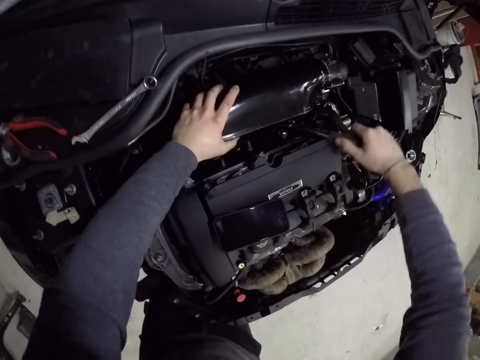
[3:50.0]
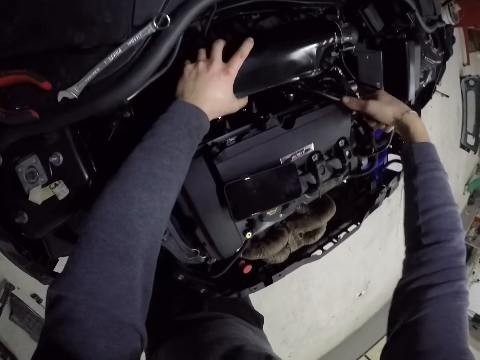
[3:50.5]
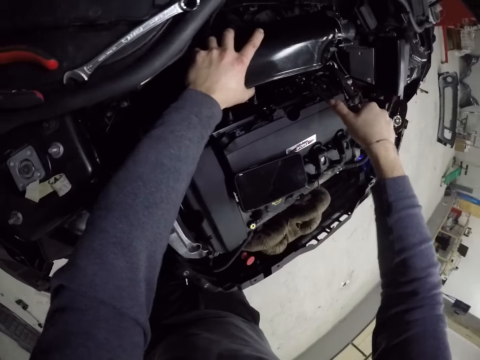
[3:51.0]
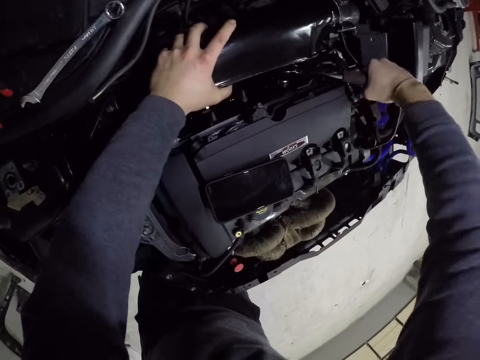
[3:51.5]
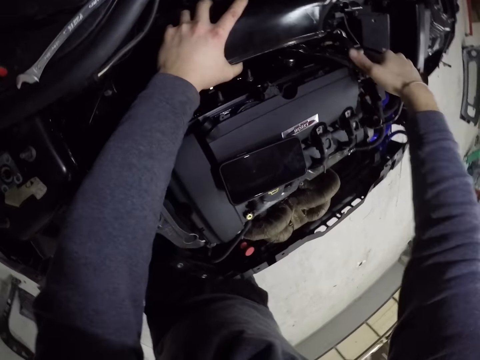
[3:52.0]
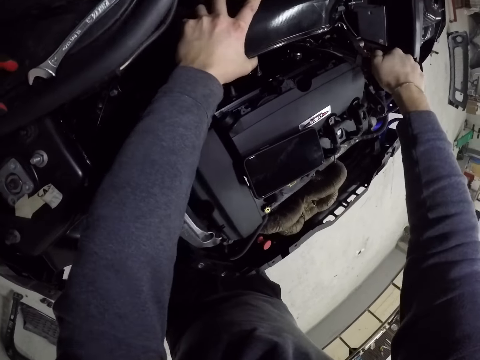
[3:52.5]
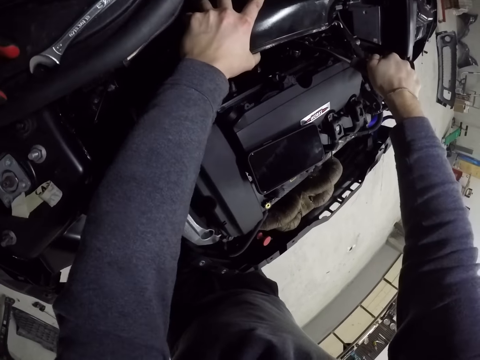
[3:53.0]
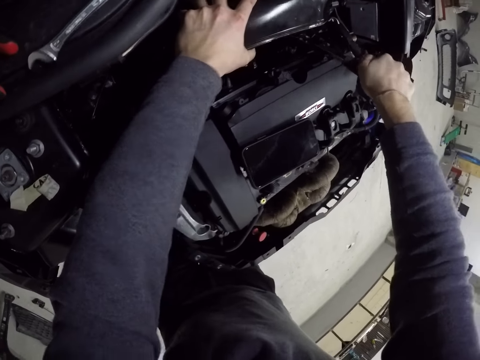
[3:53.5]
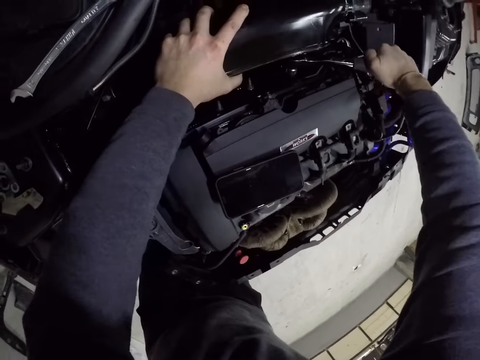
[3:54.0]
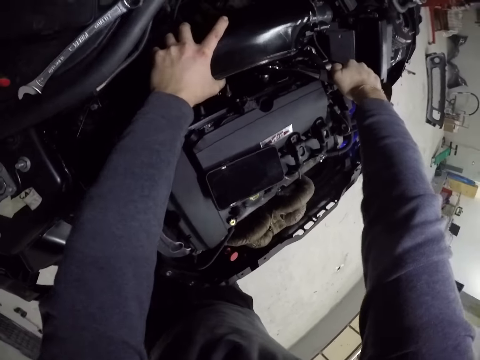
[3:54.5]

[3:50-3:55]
The camera wearer holds the car with his left hand.

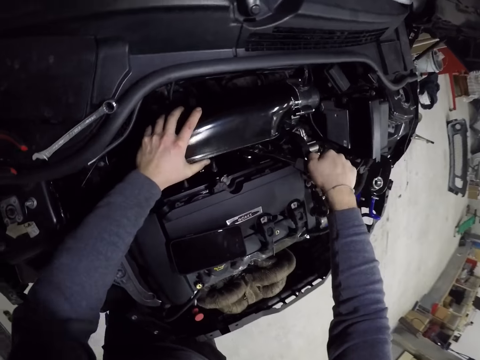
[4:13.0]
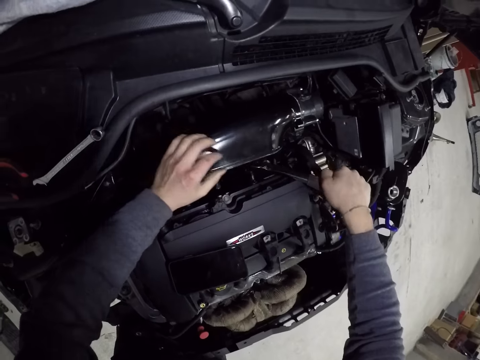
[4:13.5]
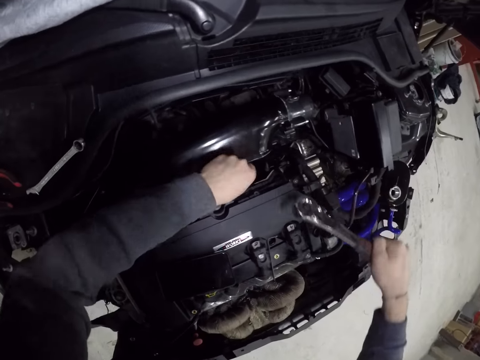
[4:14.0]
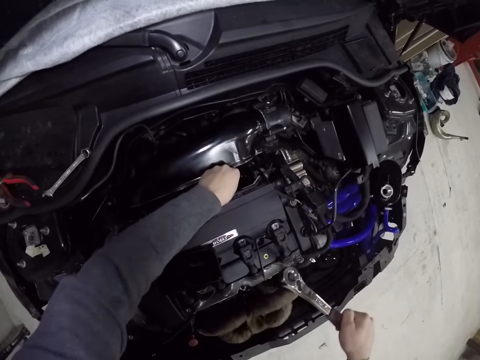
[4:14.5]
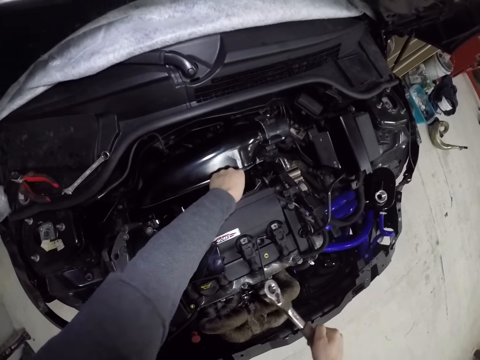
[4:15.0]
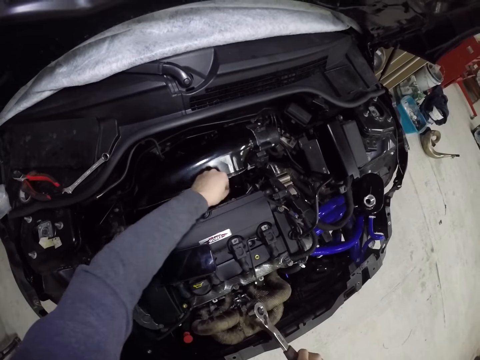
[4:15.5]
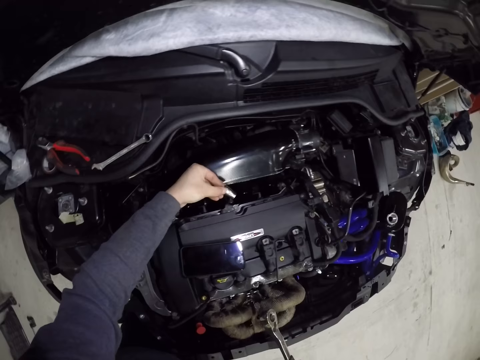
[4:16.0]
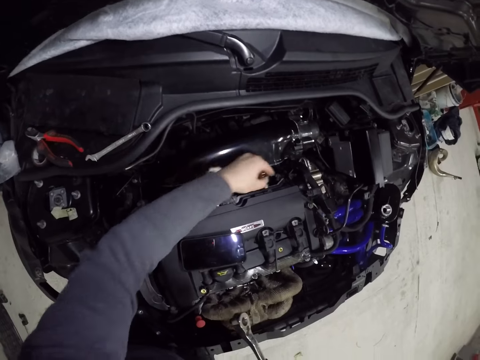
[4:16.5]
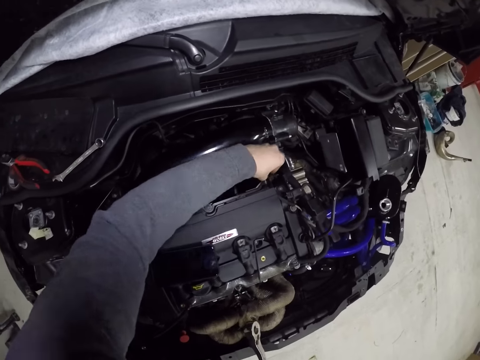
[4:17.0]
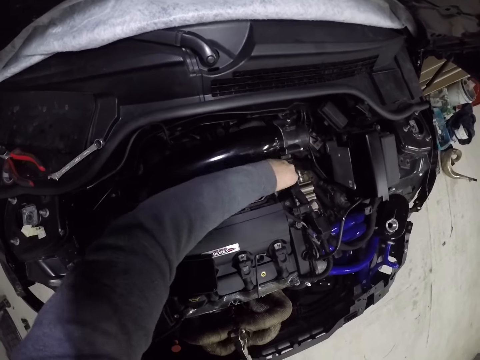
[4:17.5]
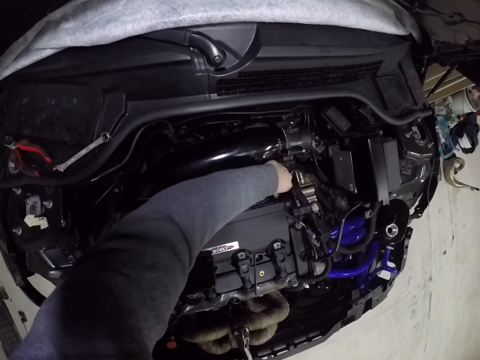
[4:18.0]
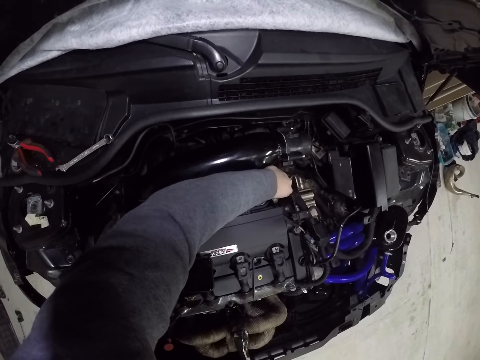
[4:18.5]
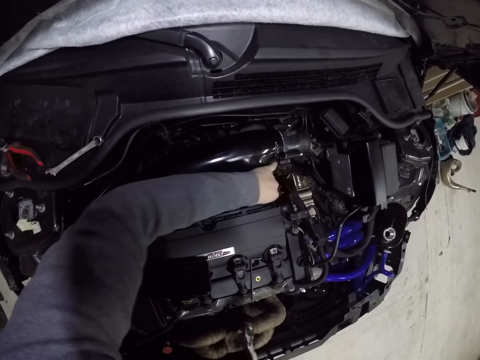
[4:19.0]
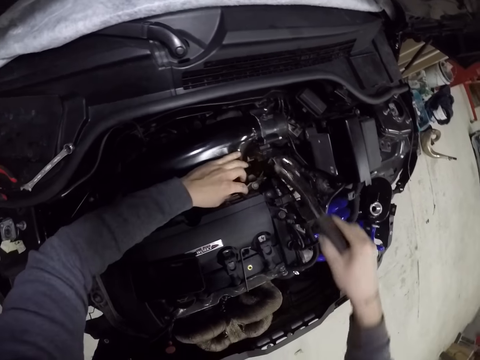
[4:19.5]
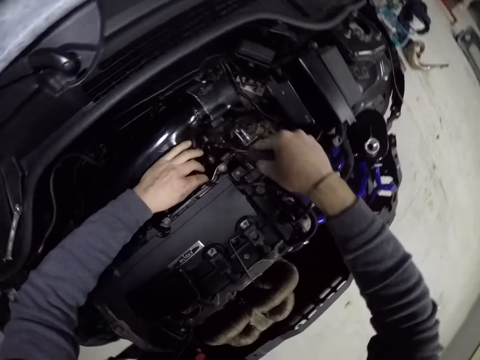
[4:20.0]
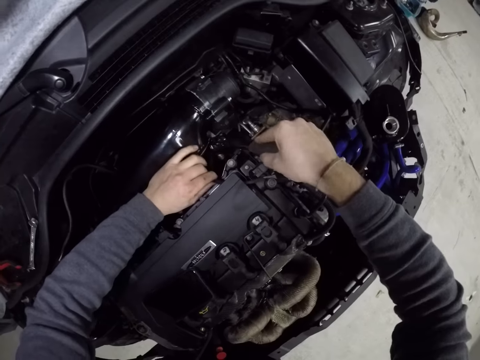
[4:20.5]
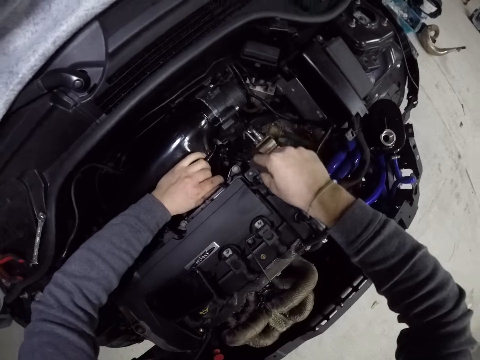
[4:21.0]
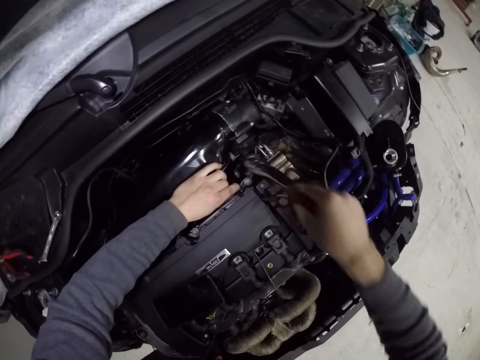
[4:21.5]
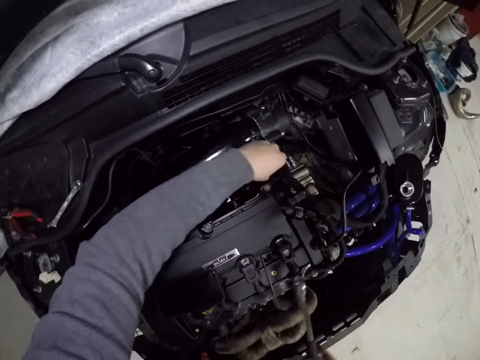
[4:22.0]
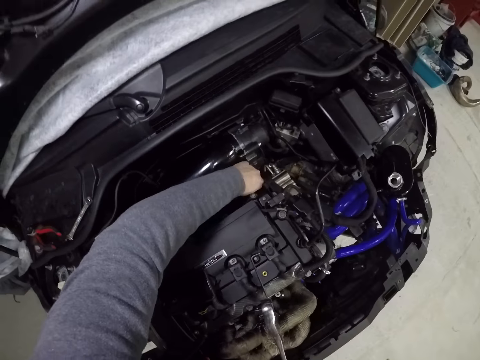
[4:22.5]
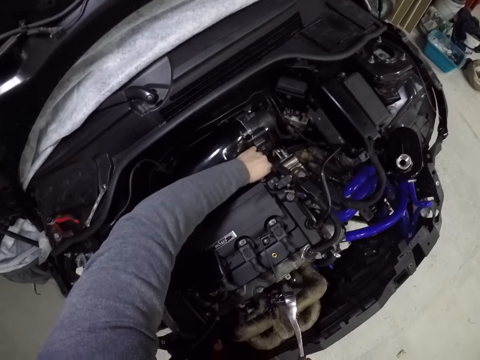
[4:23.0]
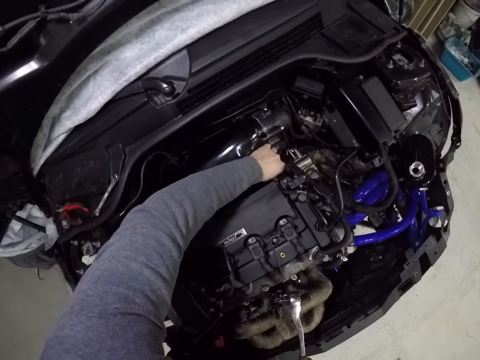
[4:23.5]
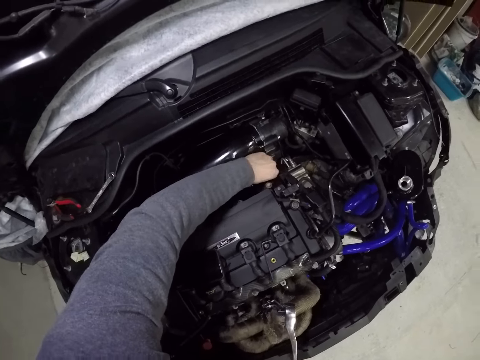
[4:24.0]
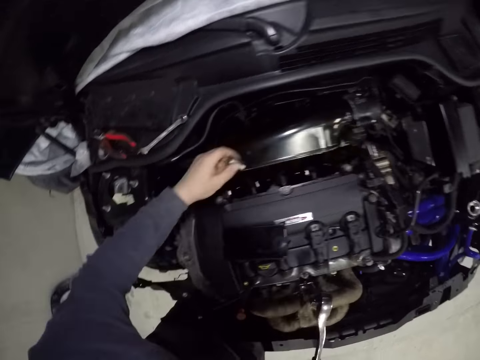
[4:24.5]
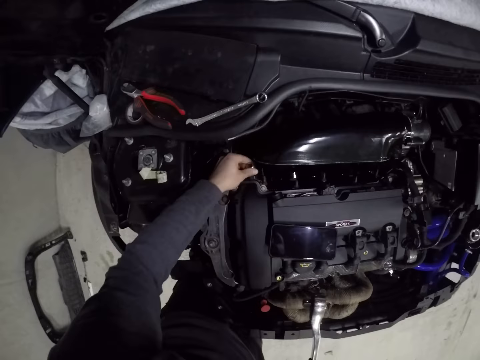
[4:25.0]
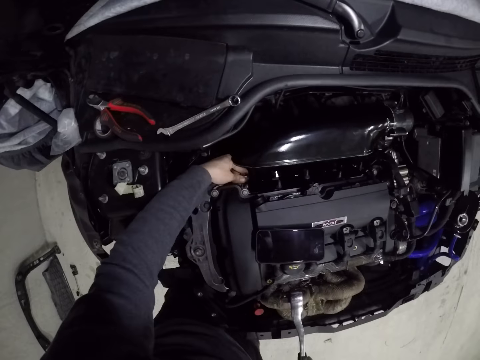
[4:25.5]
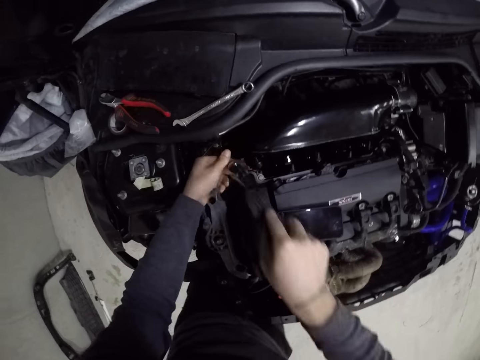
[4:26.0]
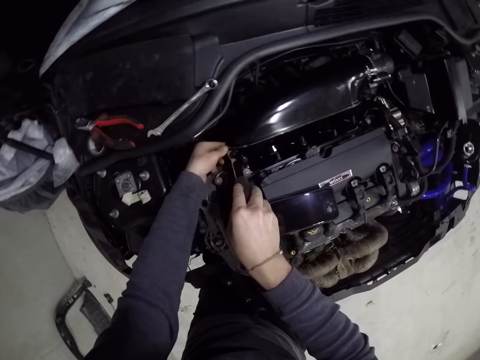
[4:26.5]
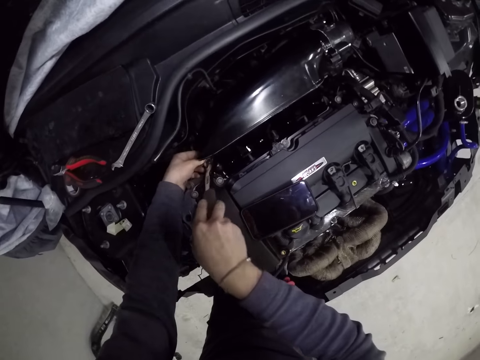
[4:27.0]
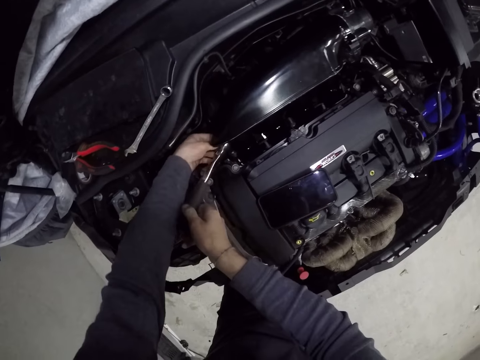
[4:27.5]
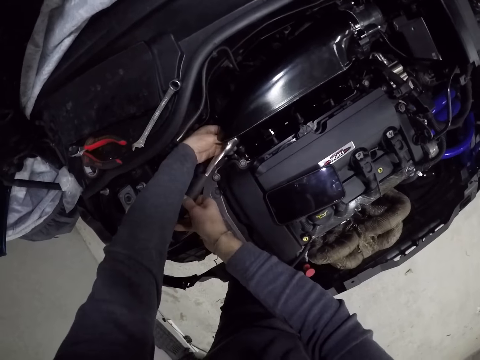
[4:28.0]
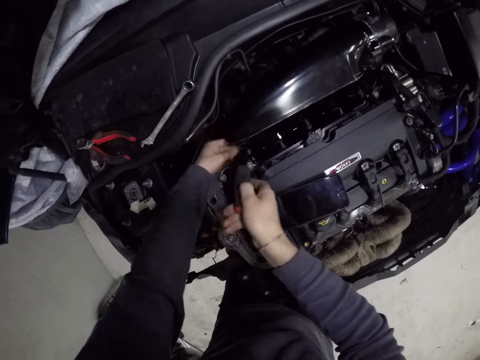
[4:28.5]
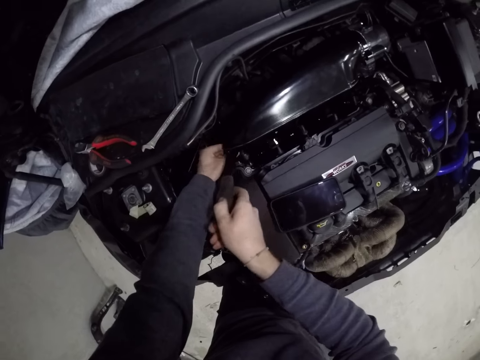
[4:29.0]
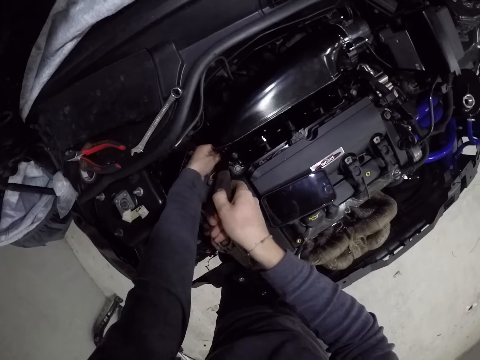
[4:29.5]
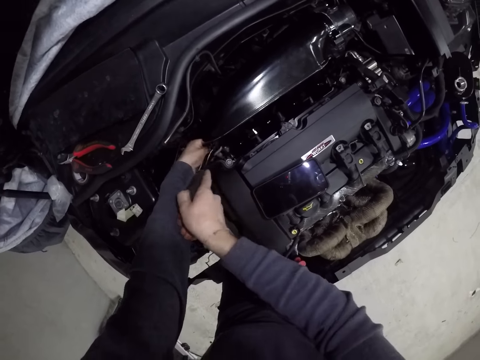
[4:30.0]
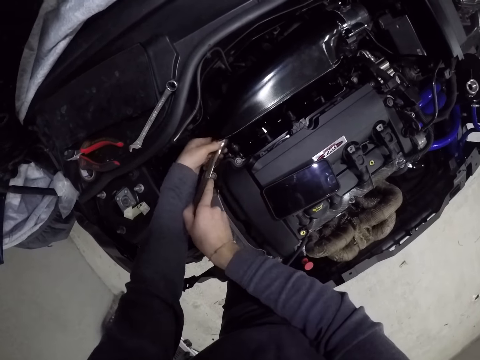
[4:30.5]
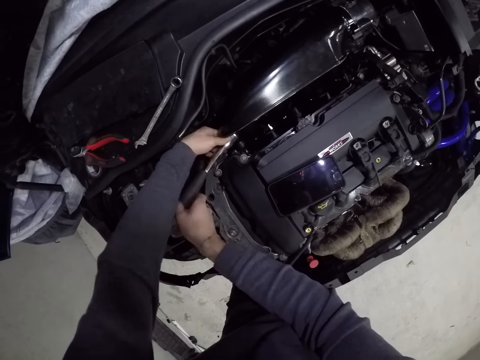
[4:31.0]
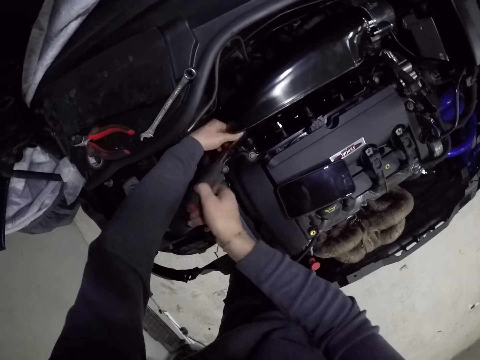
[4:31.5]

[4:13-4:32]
The camera wearer removes a bolt from the car engine with his left hand. He picks up the nut. He puts the bolt inside the car engine with his left hand. He fixes the nut in the car engine. He tightens the bolt with the allen in his right hand. He removes the allen in his right hand from the car engine. He removes the ring spinner from the car engine with his left hand. He picks up the nut. He puts the ring spinner inside the car engine with his left hand. He puts the nut in the bolt. He tightens the bolt with the allen in his hands.
